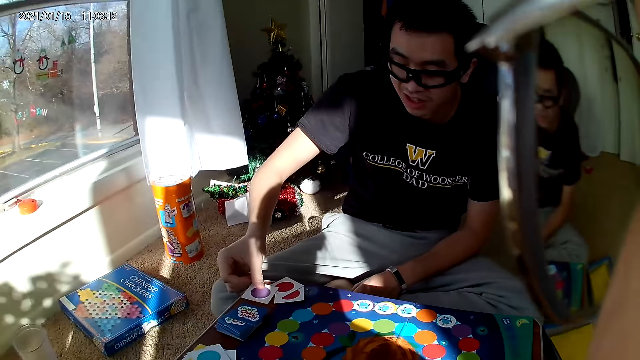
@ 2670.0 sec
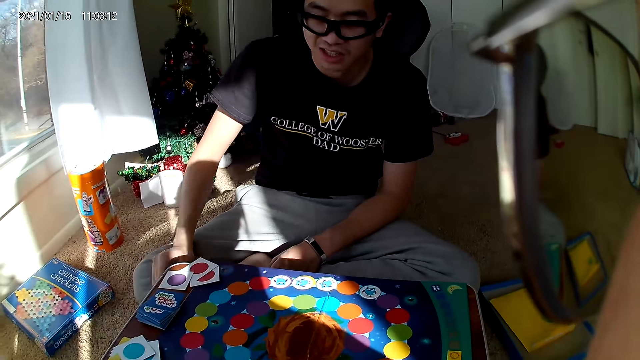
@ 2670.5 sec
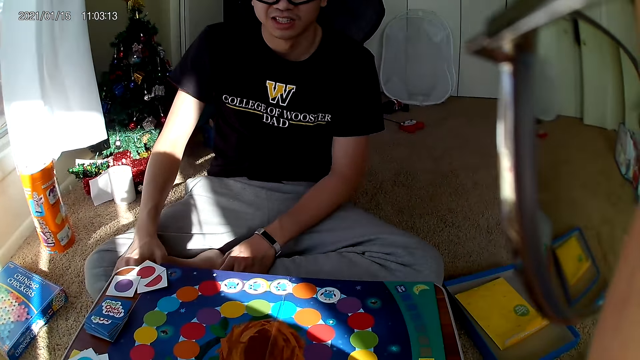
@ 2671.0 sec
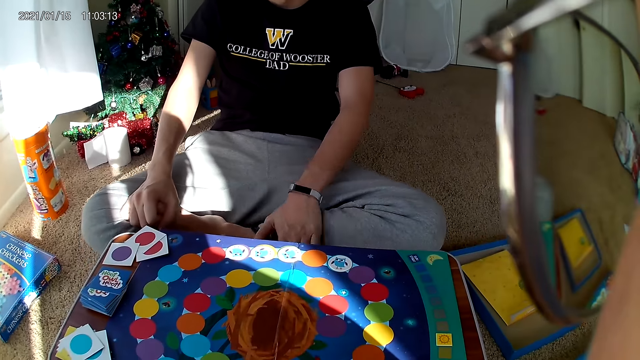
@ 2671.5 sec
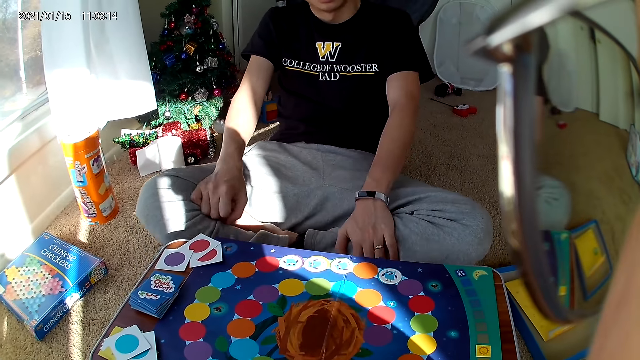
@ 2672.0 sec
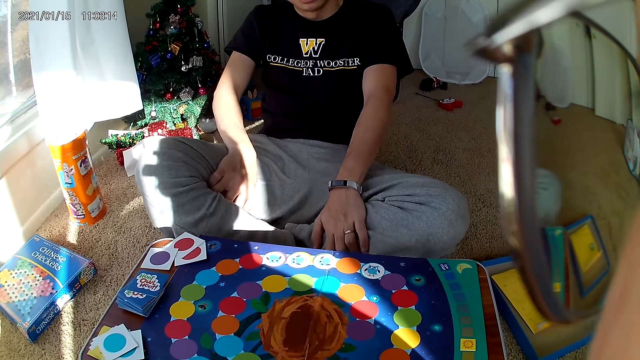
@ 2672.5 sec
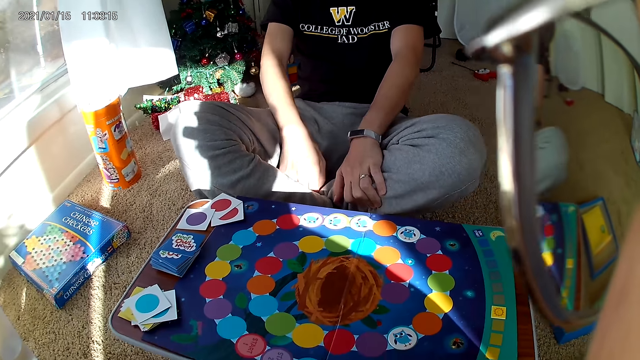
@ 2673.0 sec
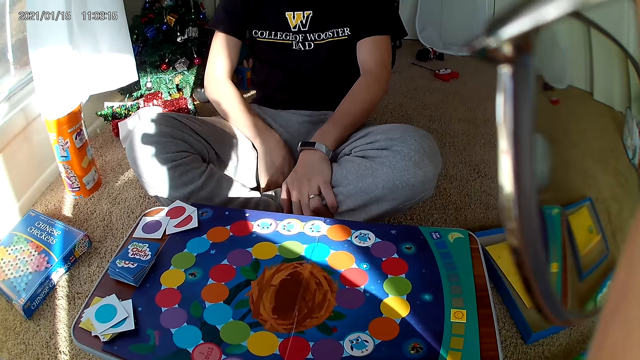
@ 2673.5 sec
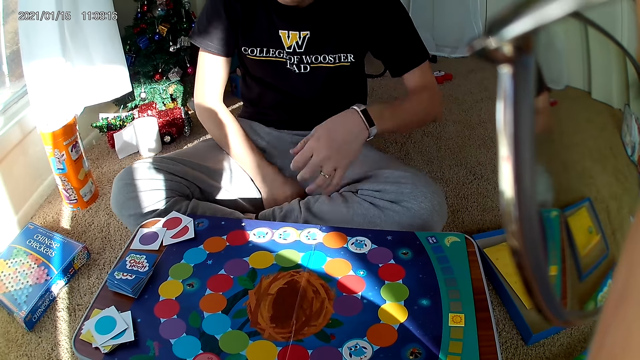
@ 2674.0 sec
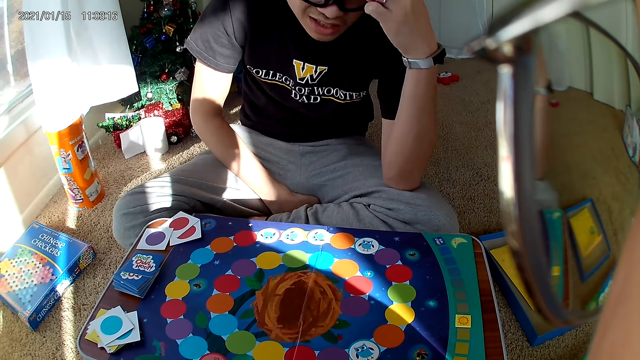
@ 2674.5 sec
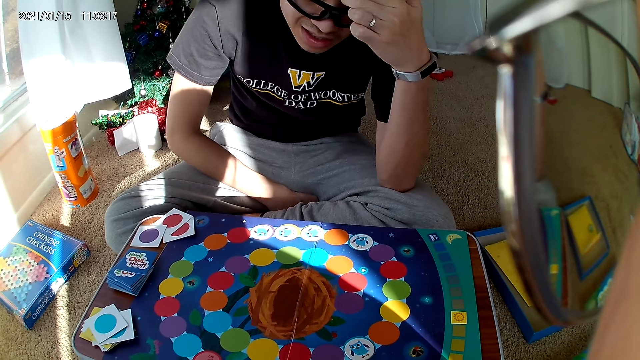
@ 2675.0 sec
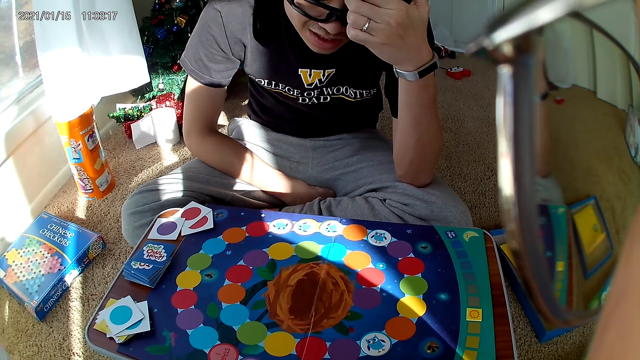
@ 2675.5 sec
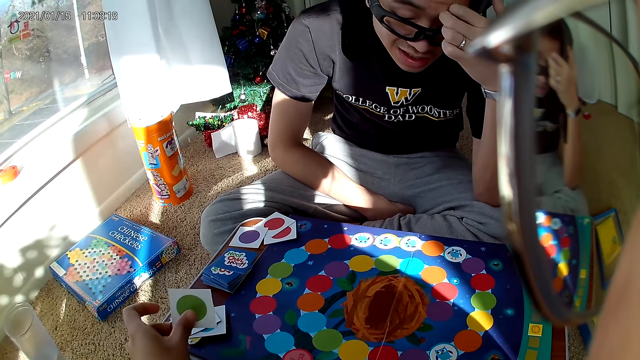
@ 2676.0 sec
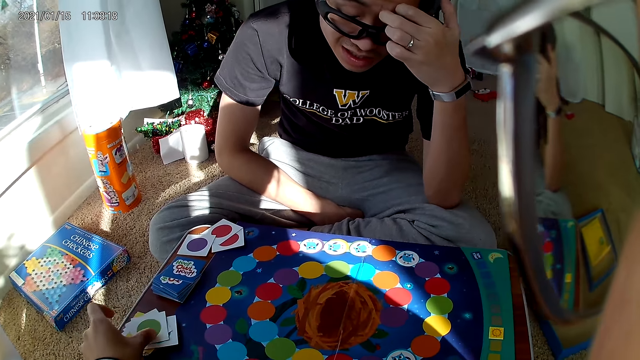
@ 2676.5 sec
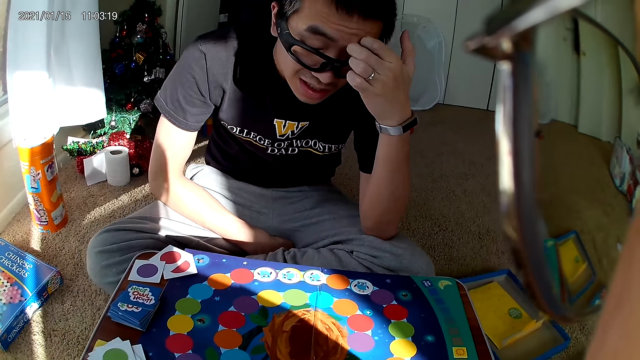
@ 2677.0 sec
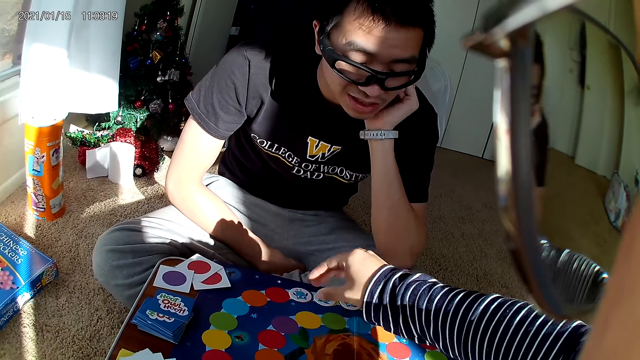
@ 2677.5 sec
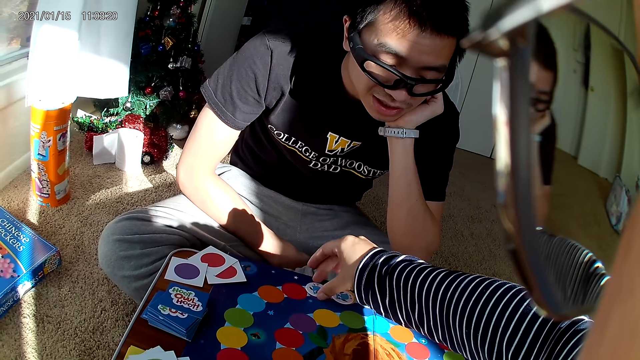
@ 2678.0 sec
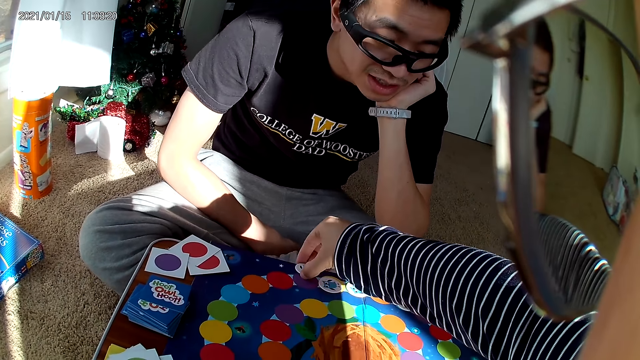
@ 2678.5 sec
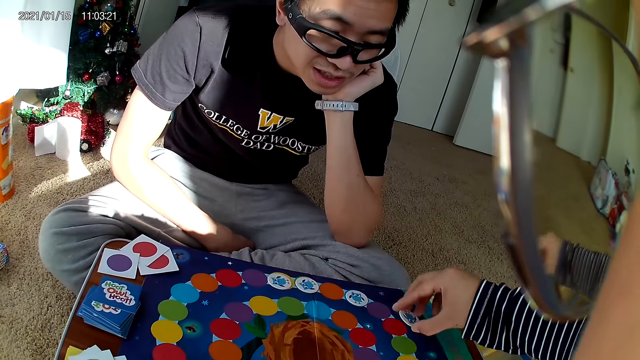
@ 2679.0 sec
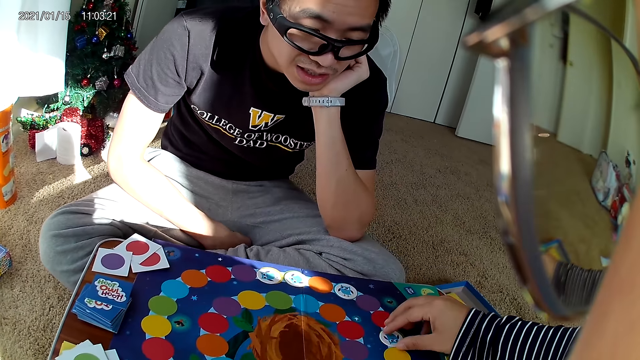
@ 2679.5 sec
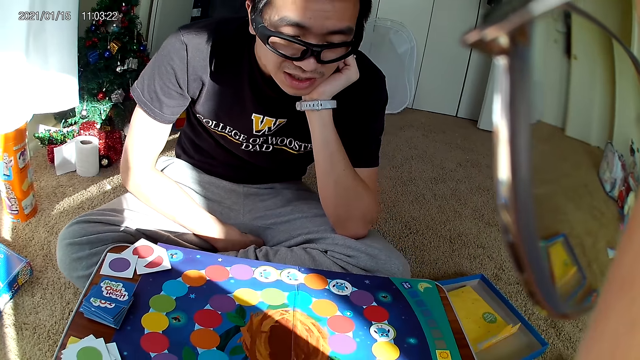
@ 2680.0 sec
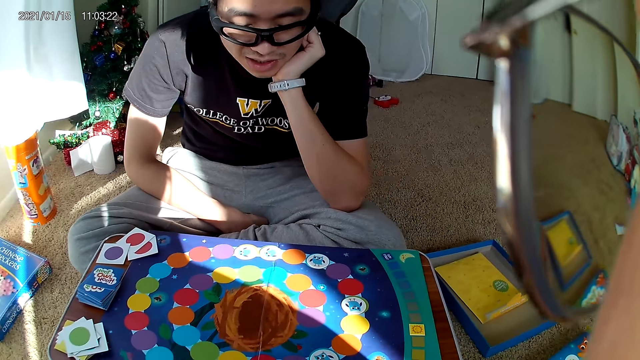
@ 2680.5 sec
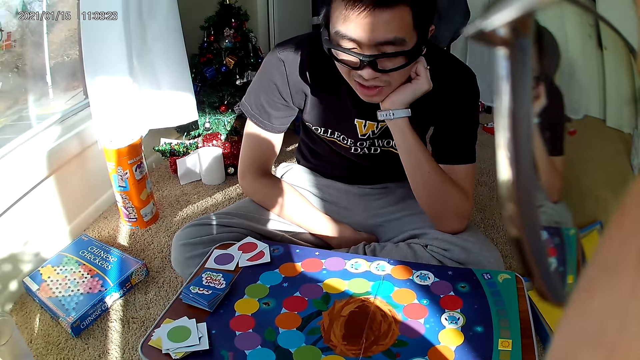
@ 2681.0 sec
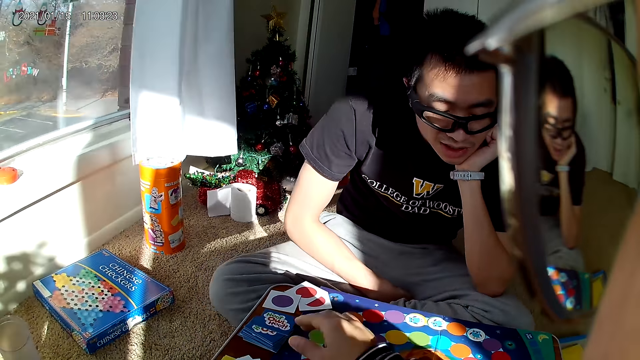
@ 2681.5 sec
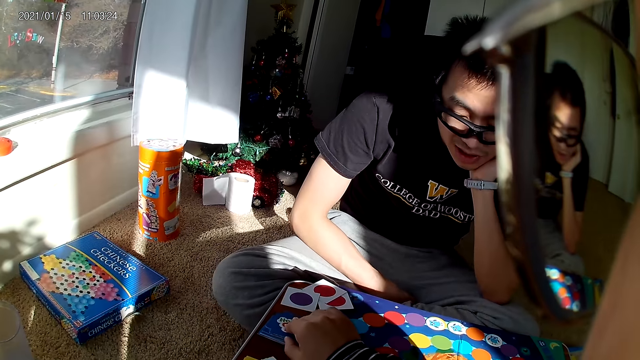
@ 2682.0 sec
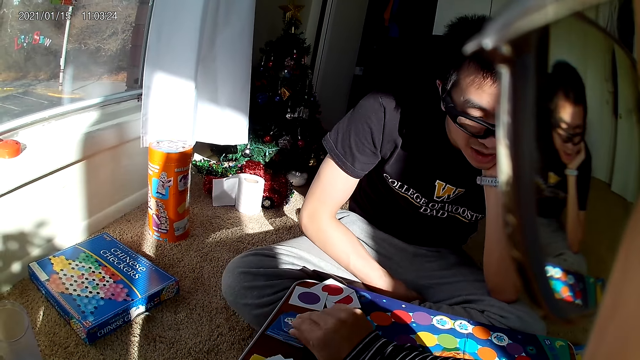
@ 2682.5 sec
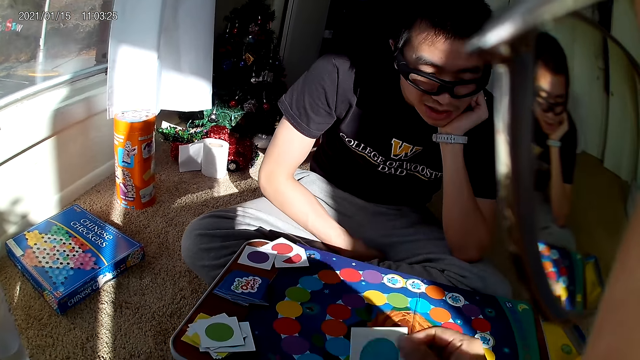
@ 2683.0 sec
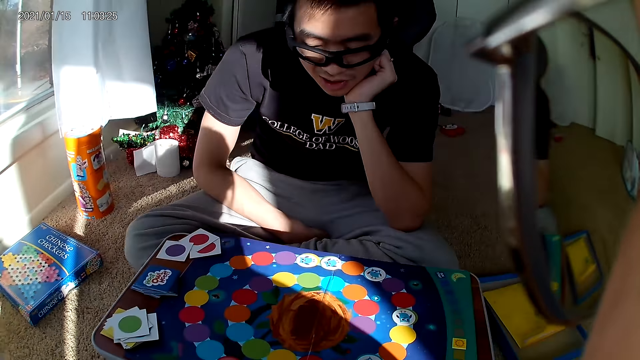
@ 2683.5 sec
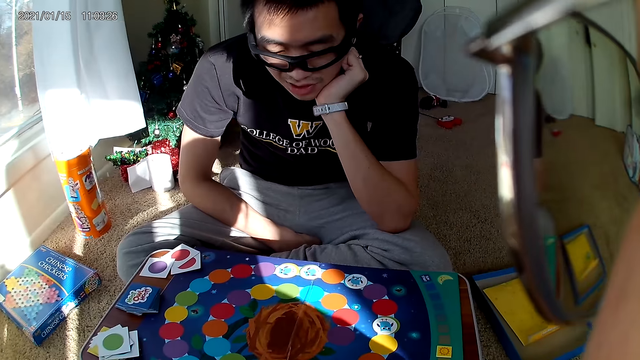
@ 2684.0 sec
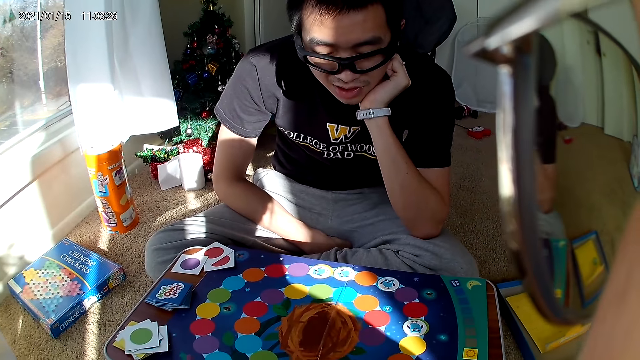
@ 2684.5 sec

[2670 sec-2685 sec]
The man drops the card on his own set of cards. The man places his hand on his head. The camera wearer drops a card on the pile of cards. She moves a card on the cardboard with her right hand. She picks up a sticker and puts the sticker down. She takes a card from the deck with her right hand.

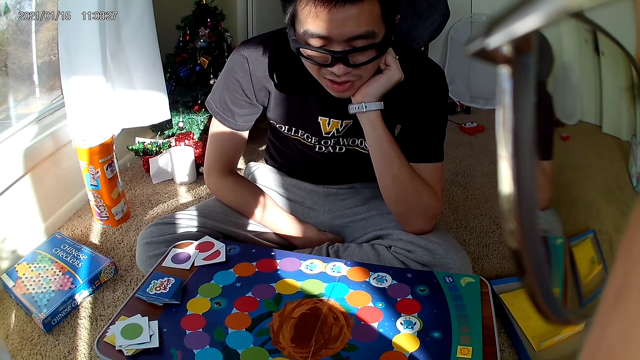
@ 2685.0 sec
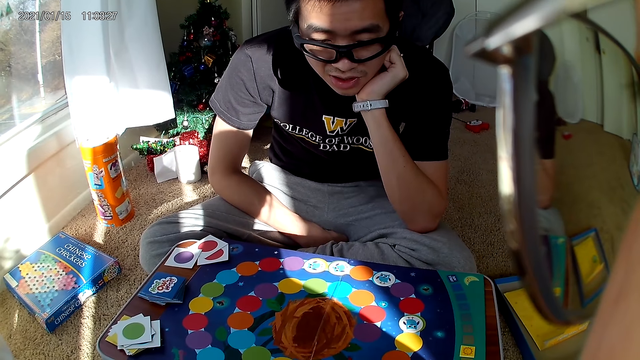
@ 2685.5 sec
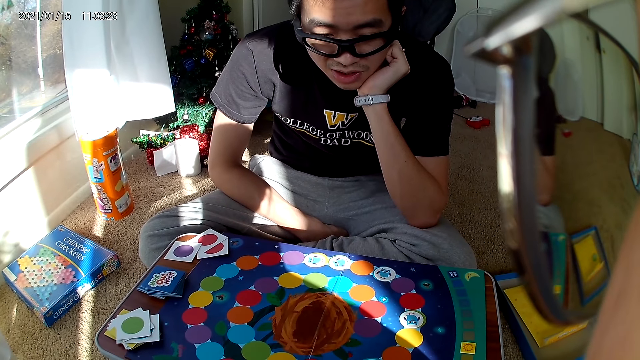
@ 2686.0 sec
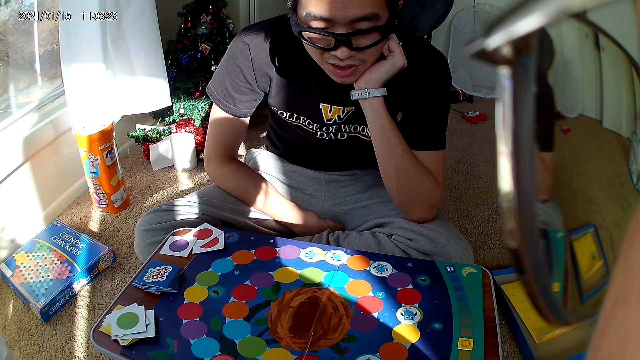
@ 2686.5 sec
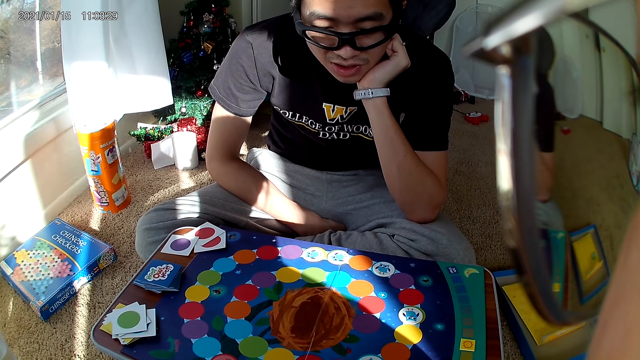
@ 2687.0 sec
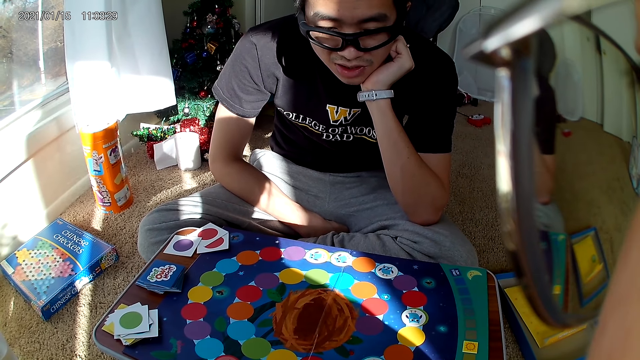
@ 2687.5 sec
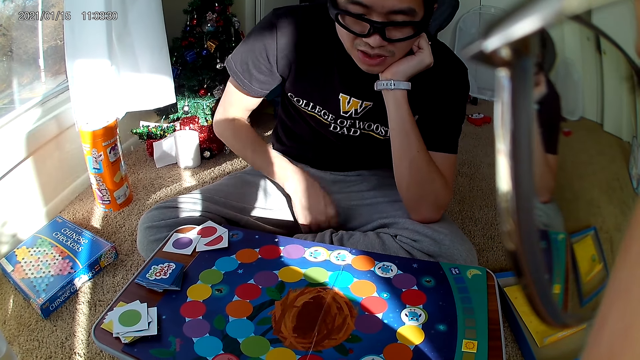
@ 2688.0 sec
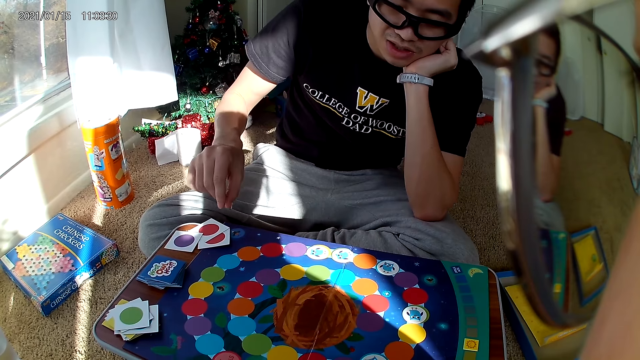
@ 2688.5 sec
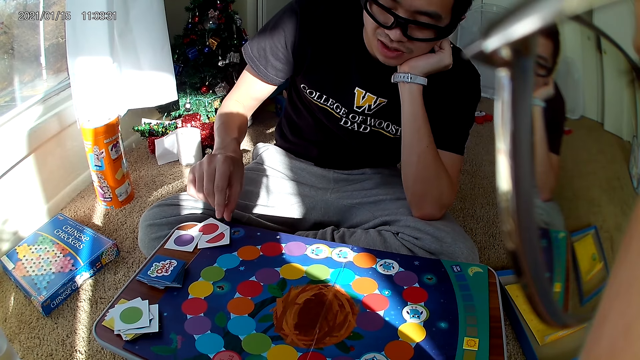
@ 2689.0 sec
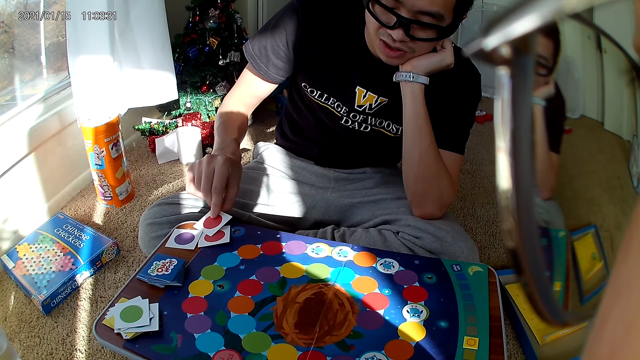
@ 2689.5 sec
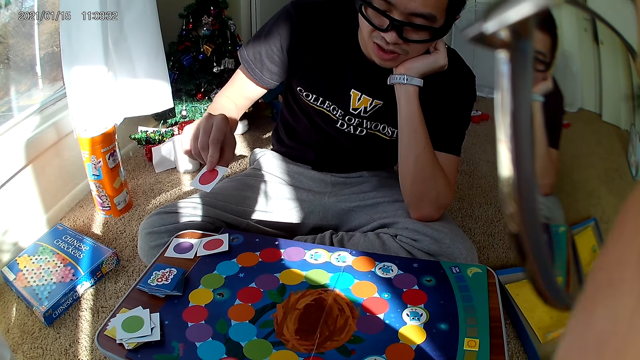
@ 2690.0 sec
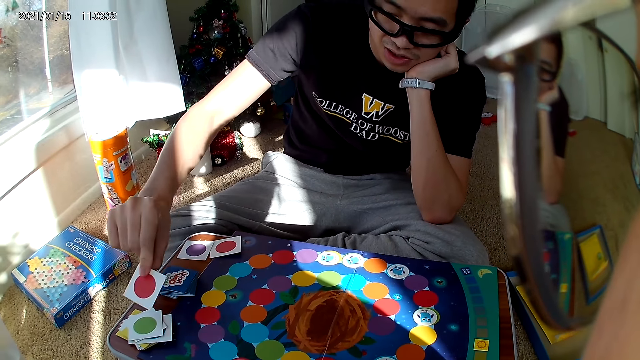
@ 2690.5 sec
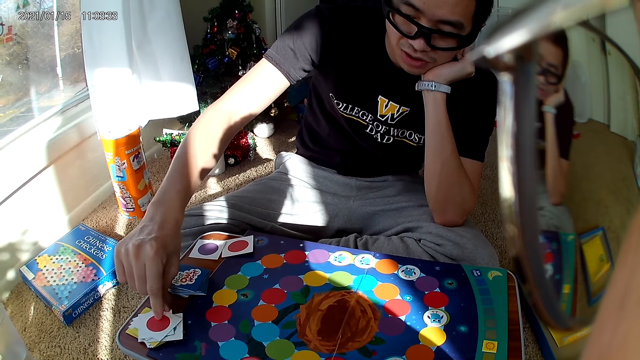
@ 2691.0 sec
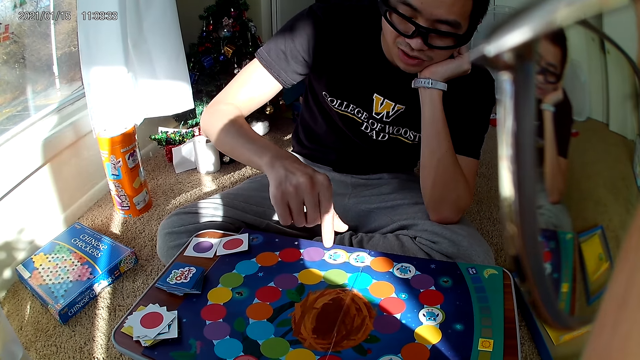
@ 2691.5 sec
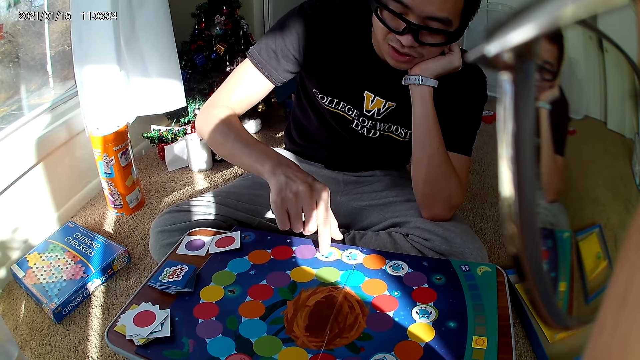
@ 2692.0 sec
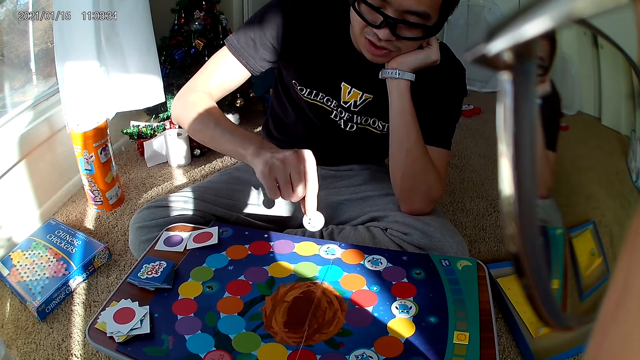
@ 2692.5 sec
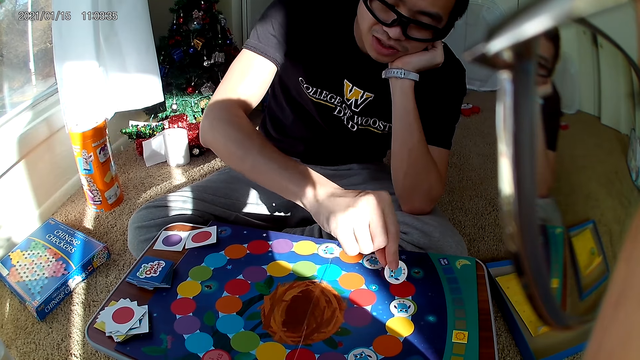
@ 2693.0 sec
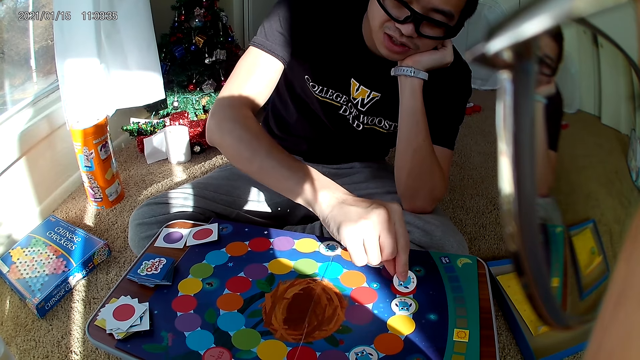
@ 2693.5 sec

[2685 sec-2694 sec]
The man takes a card from his set of cards. The man drops it on the pile of cards. The man picks up a sticker and moves a card on the cardboard.
